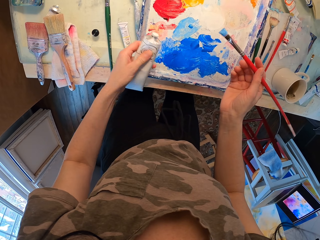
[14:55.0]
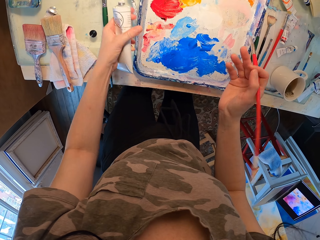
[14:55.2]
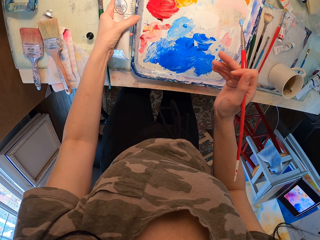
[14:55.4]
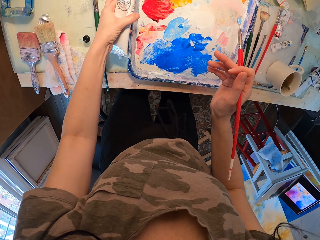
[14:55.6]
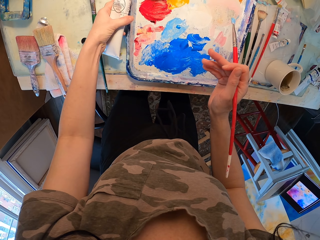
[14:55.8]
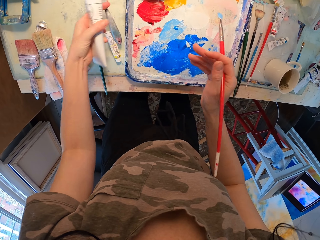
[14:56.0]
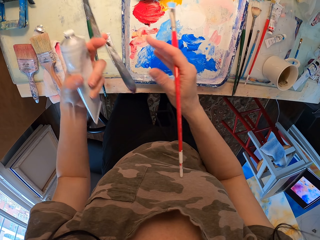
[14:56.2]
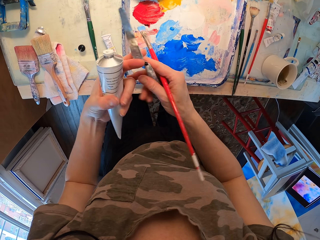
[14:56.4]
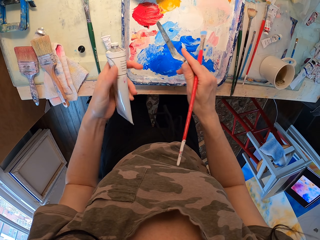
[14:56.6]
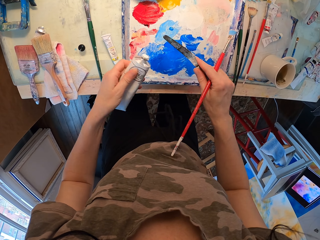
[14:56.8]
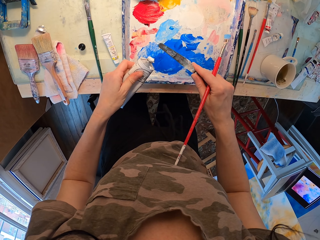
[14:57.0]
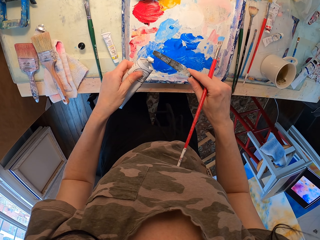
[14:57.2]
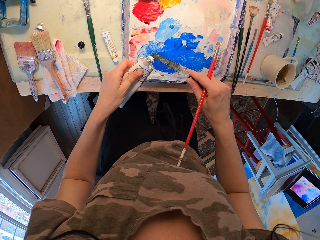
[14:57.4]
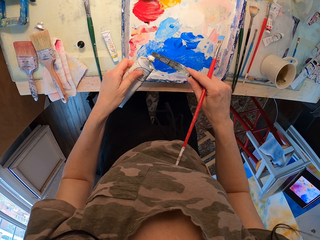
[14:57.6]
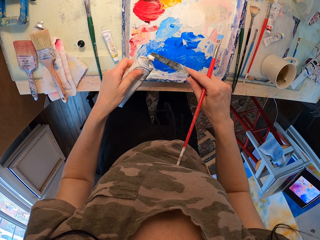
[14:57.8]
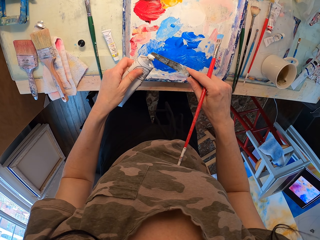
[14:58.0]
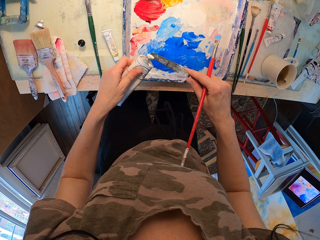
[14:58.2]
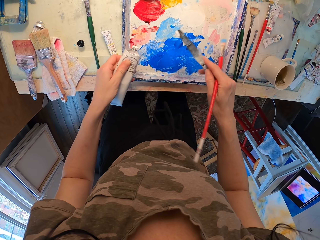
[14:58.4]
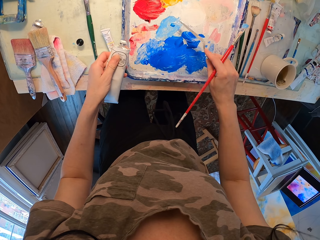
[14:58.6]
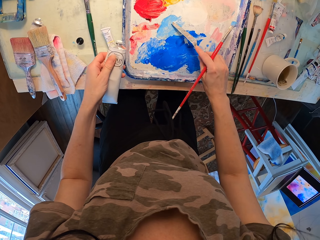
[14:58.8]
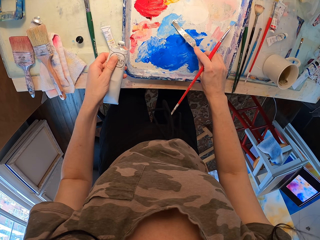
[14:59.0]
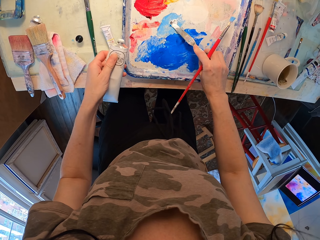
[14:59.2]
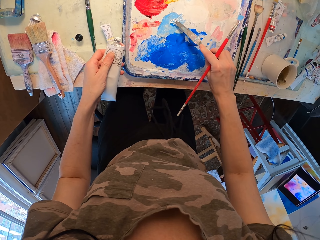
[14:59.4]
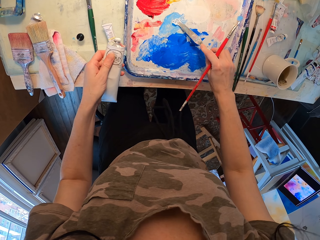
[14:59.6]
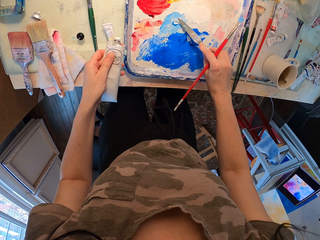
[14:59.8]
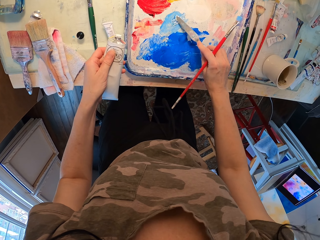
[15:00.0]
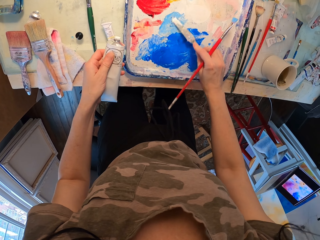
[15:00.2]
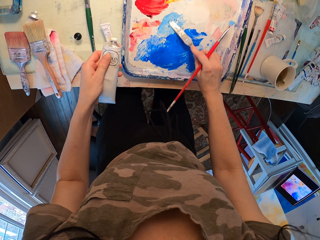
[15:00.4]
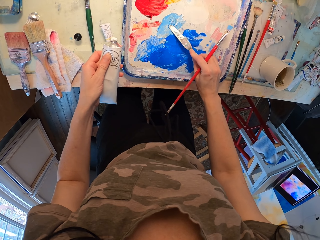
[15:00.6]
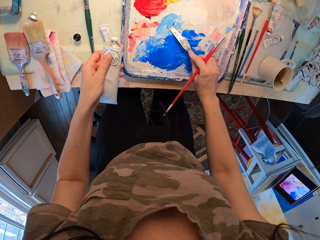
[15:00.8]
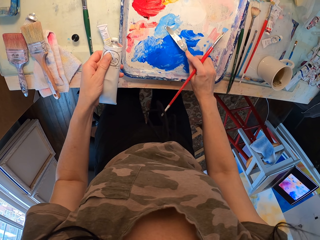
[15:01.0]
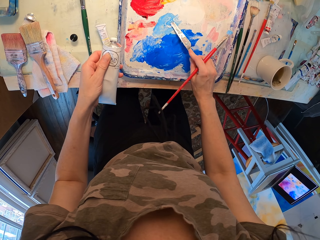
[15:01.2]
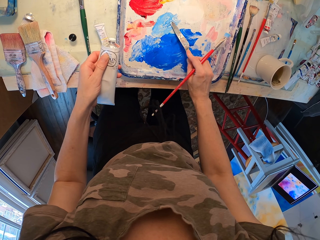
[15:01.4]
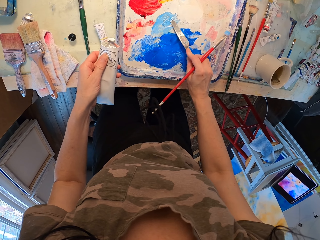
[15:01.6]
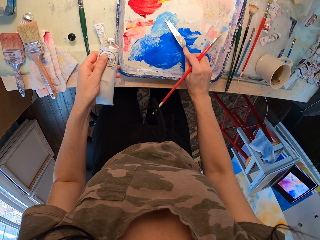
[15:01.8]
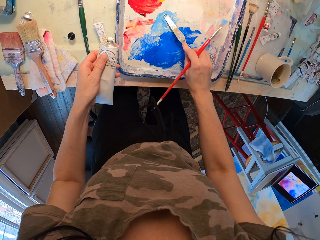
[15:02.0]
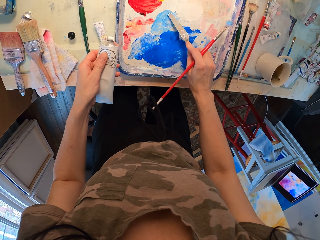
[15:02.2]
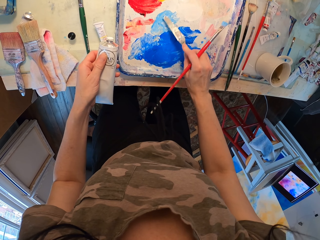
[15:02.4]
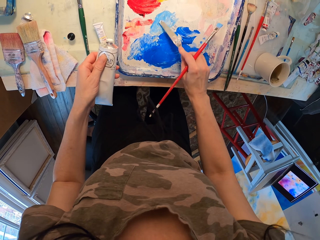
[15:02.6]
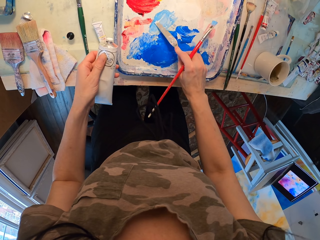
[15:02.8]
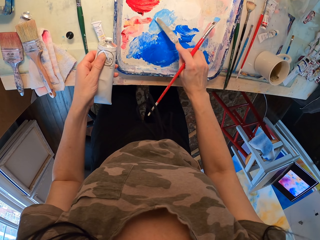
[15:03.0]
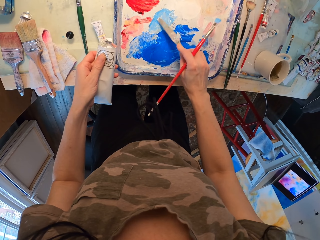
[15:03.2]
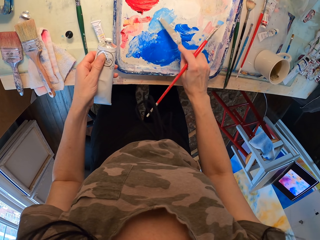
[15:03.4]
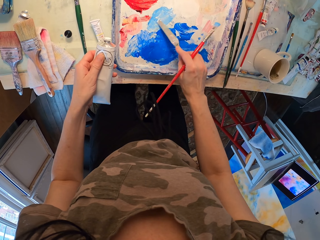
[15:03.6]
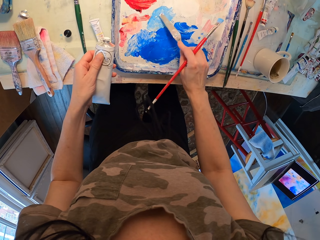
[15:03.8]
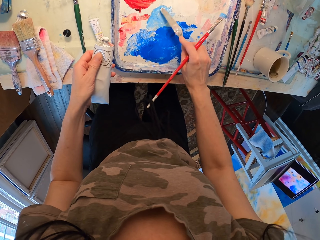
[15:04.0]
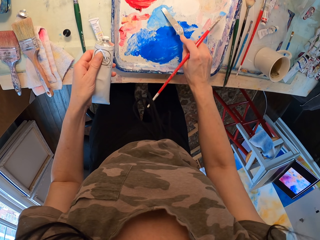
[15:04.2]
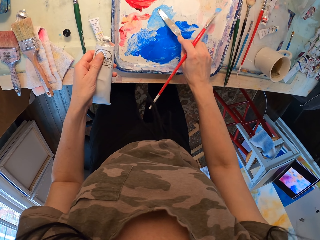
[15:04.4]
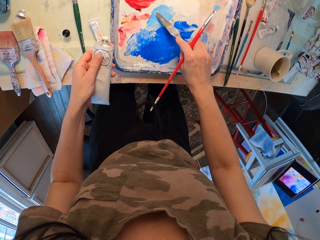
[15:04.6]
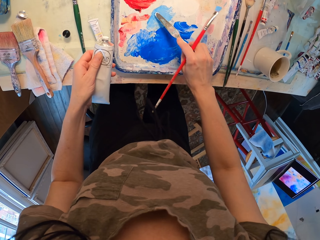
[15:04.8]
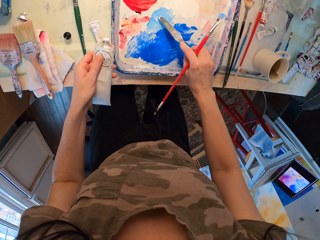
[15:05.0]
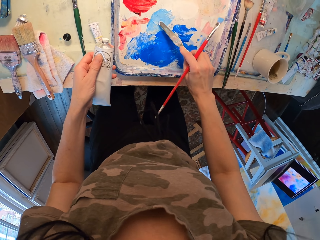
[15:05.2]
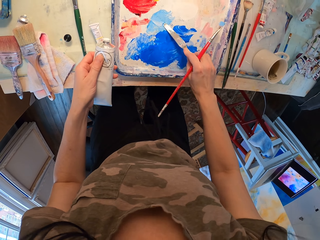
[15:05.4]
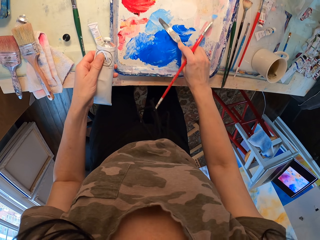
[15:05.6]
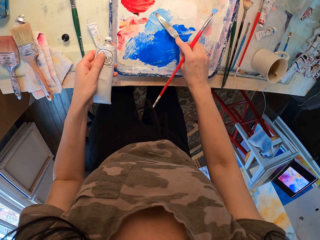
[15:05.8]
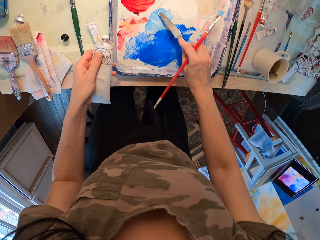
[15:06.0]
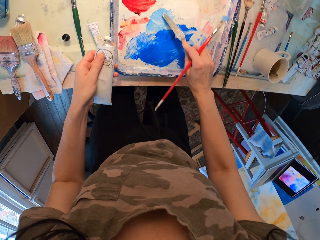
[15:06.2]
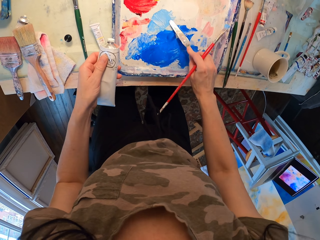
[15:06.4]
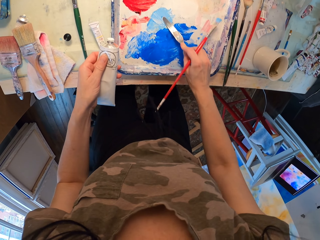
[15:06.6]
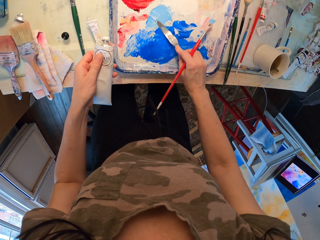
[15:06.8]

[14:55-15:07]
The camera wearer picks up a metal palette or knife. They put some ink on the knife. They mix paints on the tray.

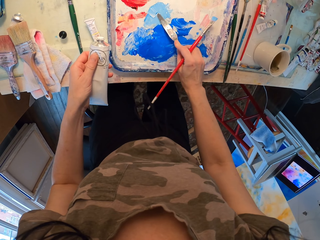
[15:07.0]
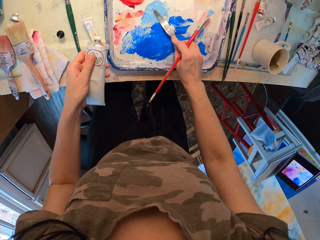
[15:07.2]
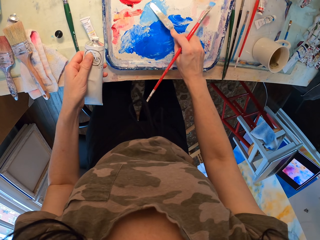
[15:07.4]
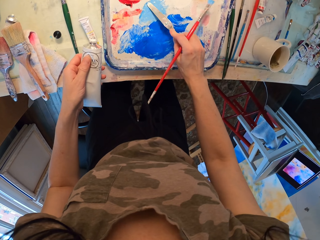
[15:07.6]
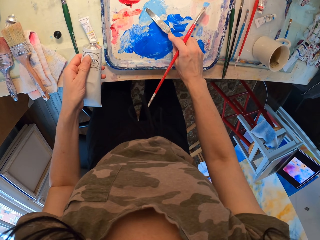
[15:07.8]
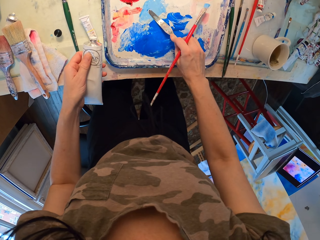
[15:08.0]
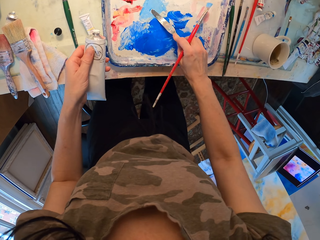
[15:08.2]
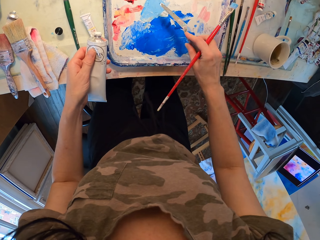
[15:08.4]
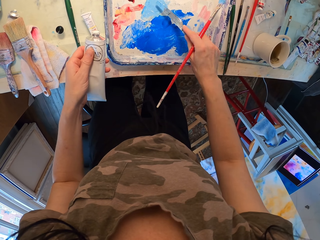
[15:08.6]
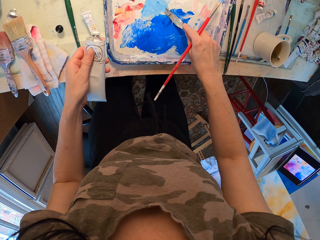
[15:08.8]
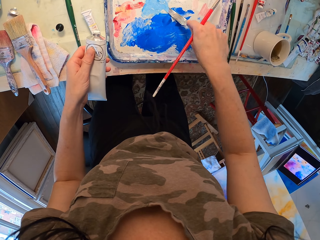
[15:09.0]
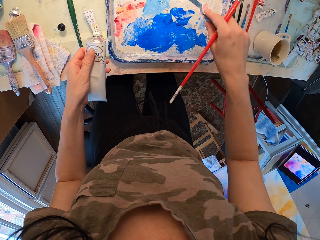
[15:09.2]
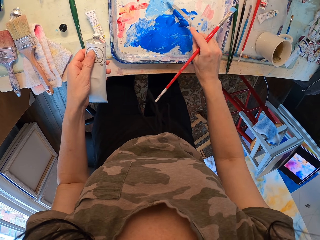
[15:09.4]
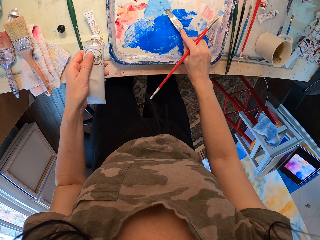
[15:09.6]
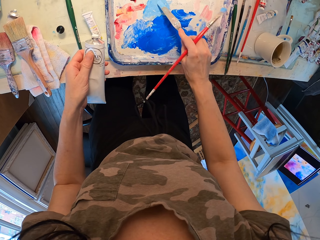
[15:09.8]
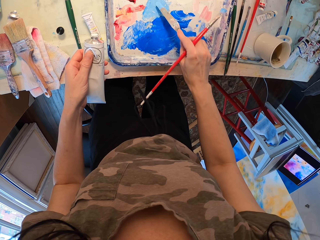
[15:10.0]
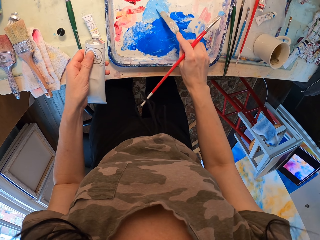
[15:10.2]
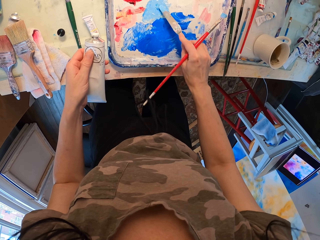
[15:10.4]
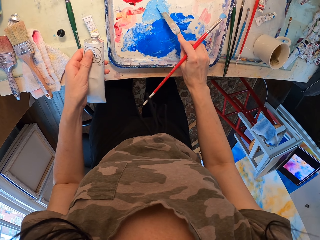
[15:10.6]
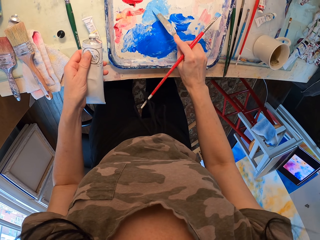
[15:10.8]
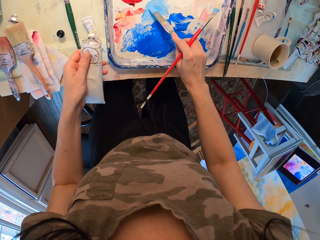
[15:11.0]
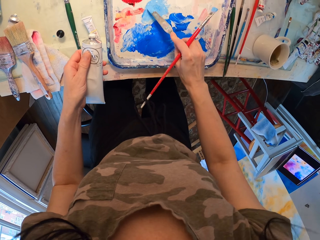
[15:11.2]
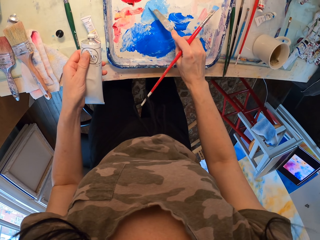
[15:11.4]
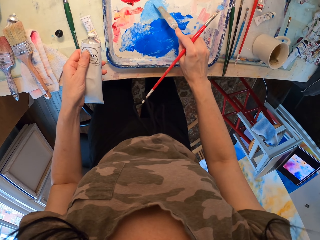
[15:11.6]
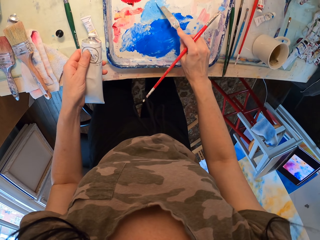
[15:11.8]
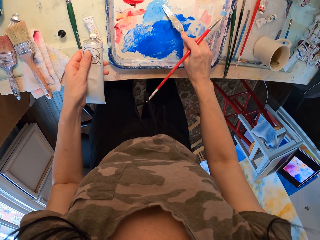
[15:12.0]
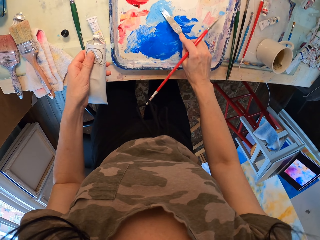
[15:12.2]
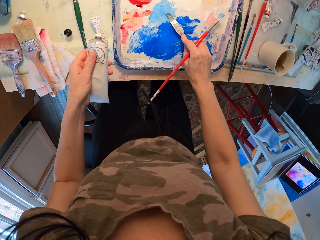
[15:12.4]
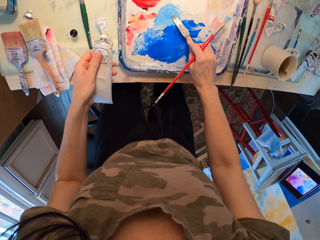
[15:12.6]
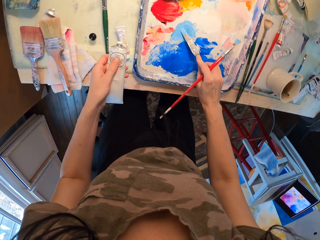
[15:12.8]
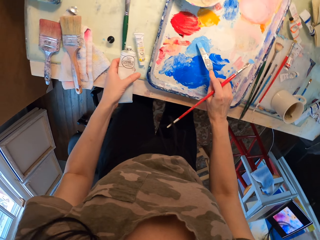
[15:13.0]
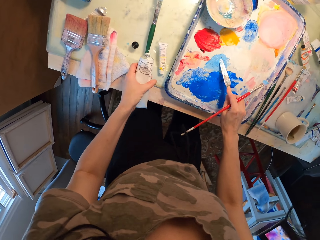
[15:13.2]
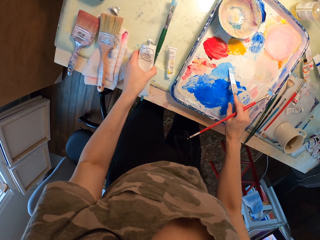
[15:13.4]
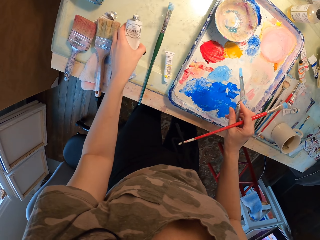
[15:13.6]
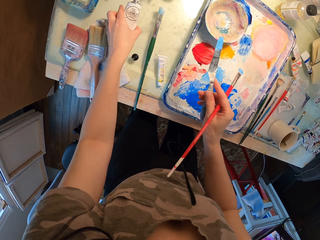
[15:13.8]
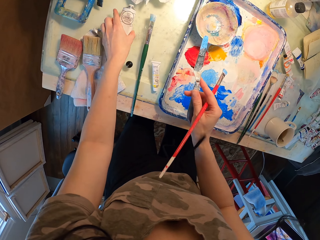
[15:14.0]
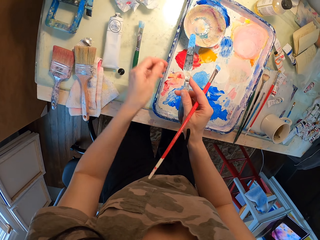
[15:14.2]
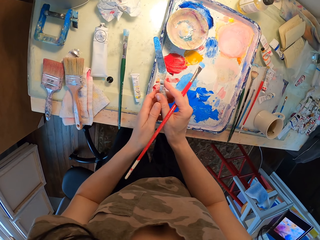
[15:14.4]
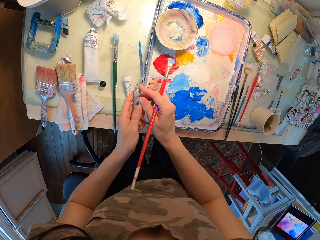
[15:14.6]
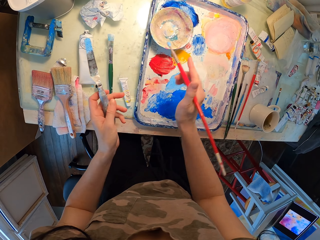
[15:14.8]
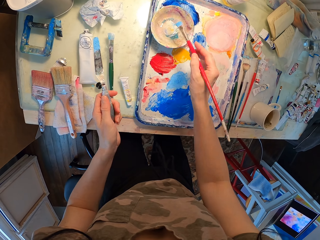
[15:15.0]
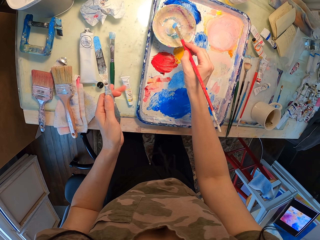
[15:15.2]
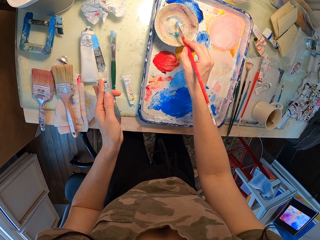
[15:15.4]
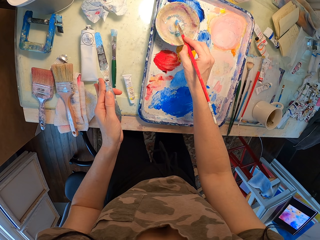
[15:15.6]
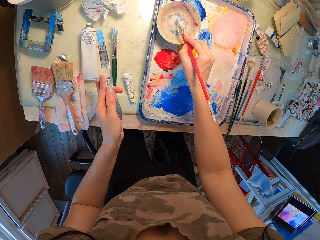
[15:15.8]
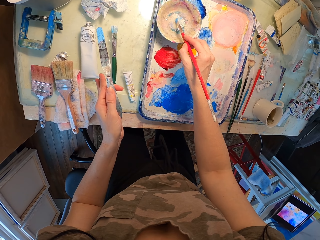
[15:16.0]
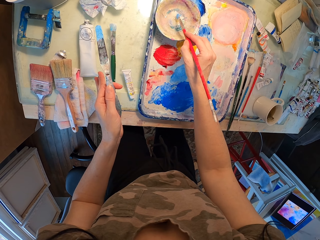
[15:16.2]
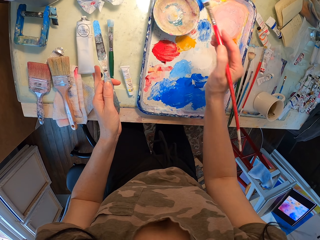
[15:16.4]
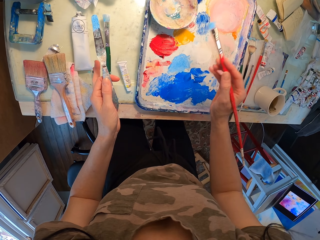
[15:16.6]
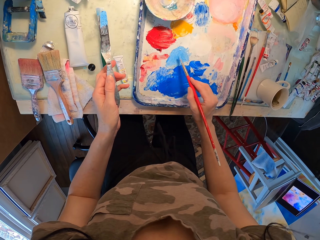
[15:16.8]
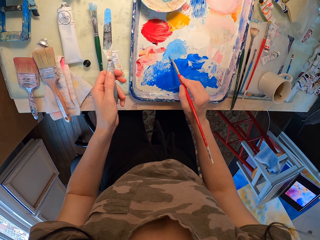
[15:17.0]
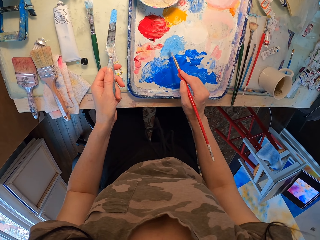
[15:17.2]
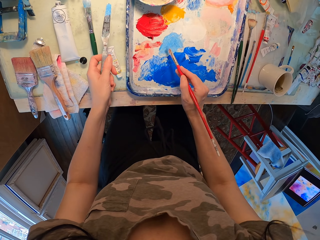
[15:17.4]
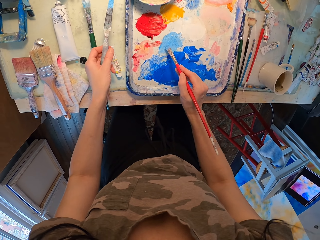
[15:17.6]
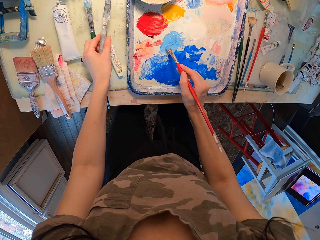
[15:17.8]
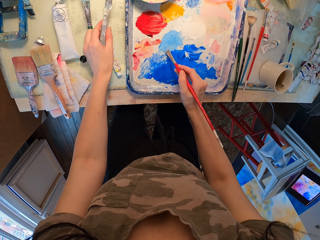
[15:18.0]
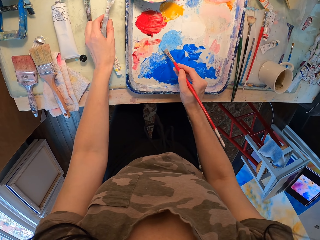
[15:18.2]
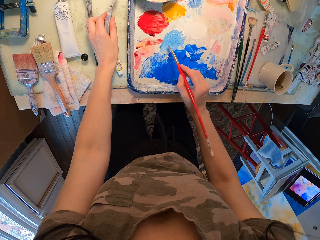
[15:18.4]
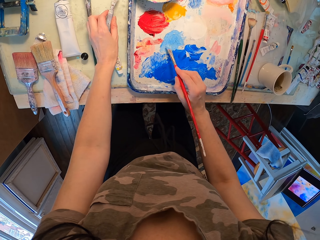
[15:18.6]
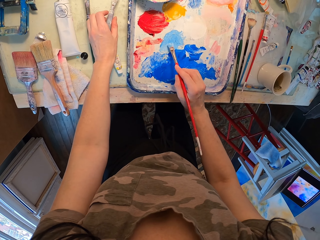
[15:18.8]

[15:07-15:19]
The camera wearer drops the bottle on the table. They dip the brush in ink. They put the knife on the table.
